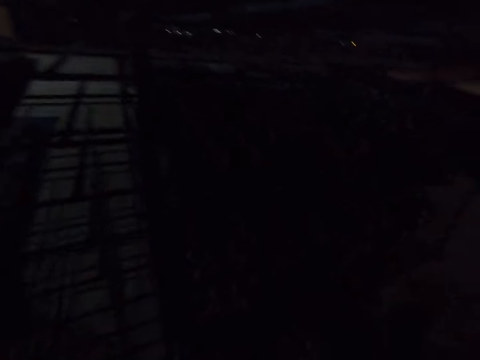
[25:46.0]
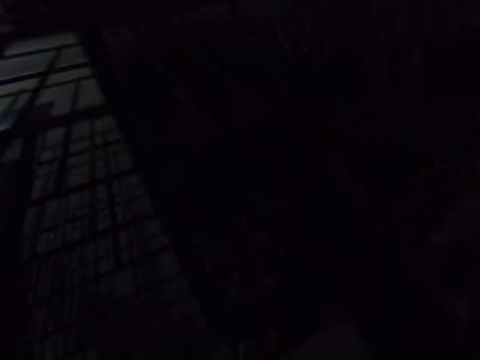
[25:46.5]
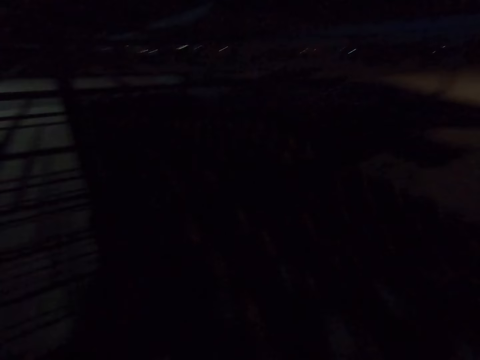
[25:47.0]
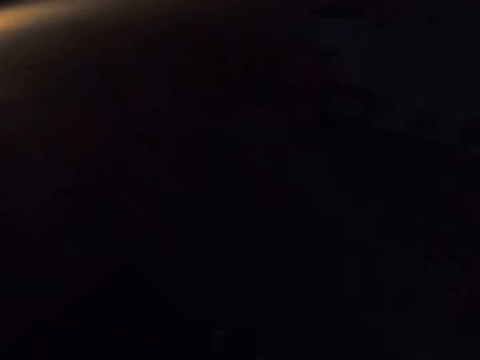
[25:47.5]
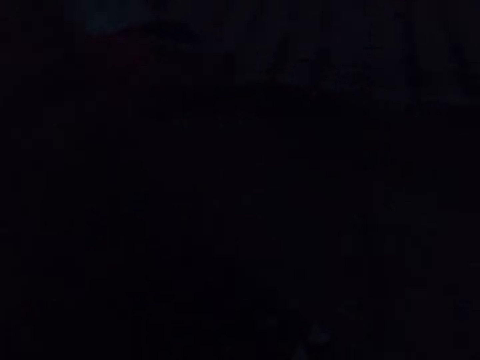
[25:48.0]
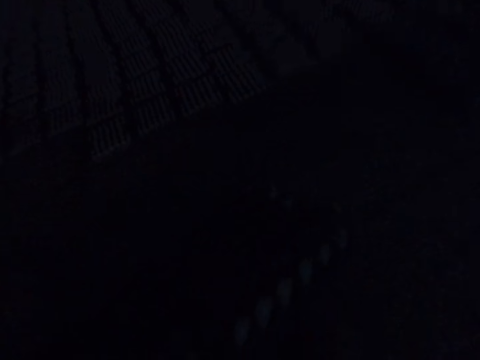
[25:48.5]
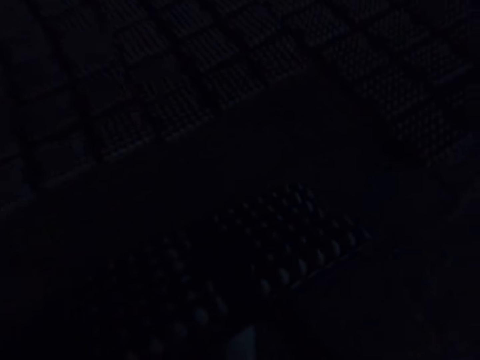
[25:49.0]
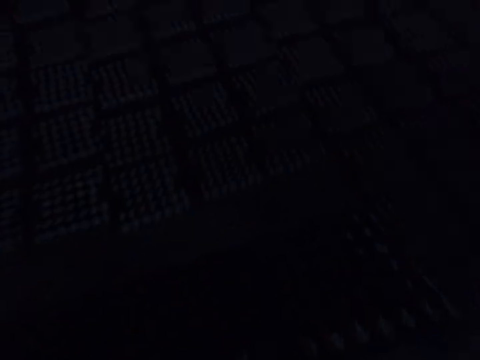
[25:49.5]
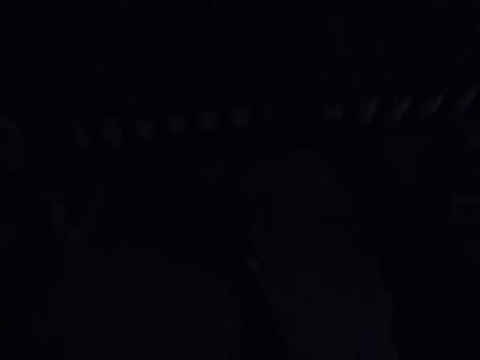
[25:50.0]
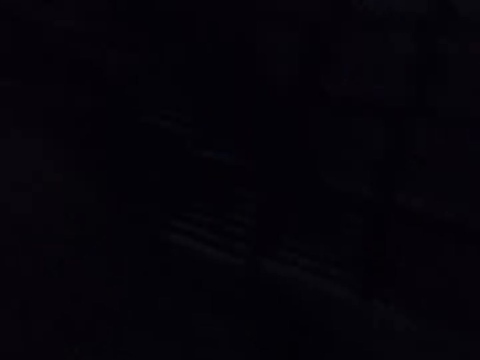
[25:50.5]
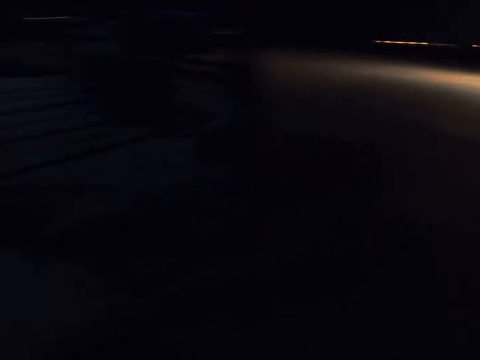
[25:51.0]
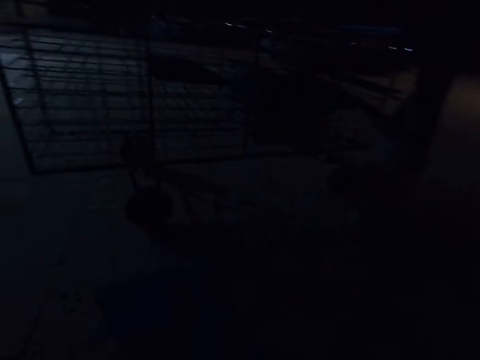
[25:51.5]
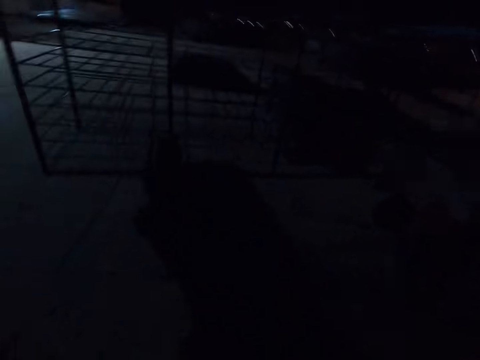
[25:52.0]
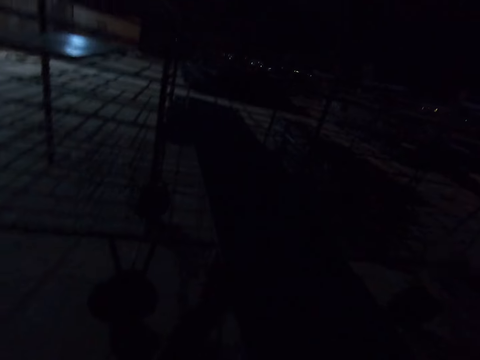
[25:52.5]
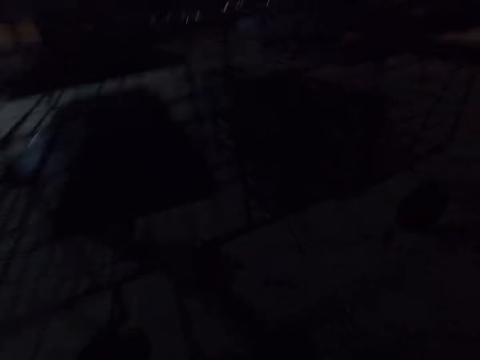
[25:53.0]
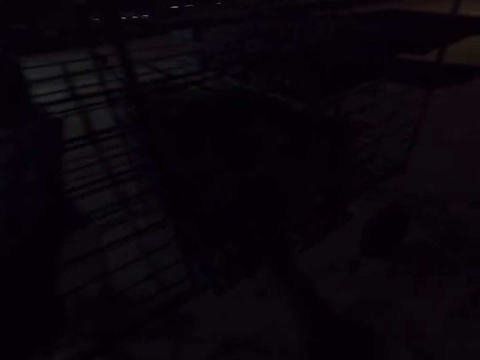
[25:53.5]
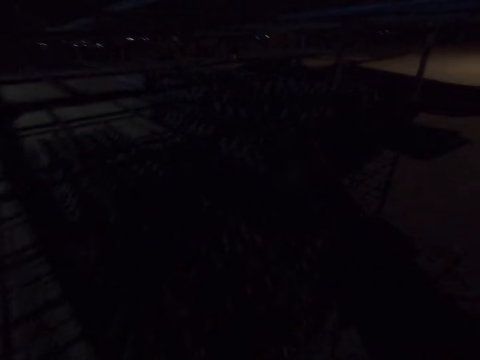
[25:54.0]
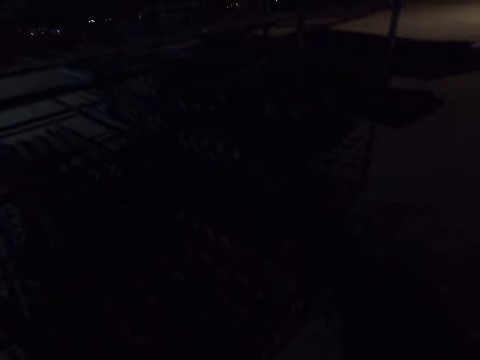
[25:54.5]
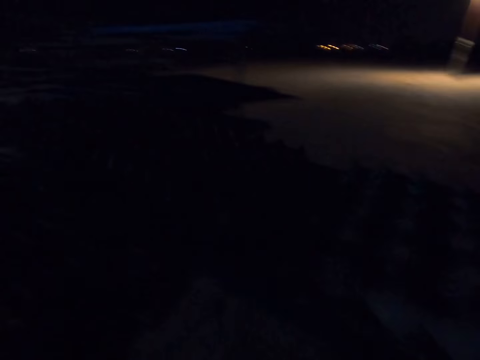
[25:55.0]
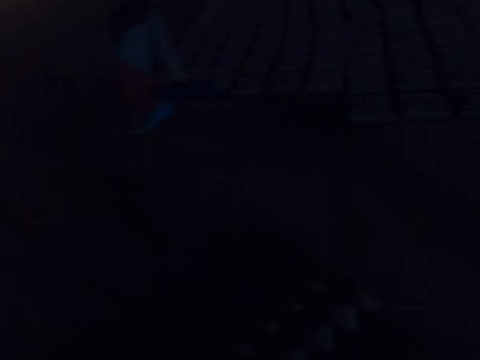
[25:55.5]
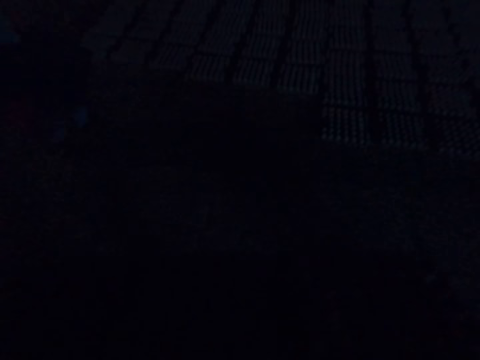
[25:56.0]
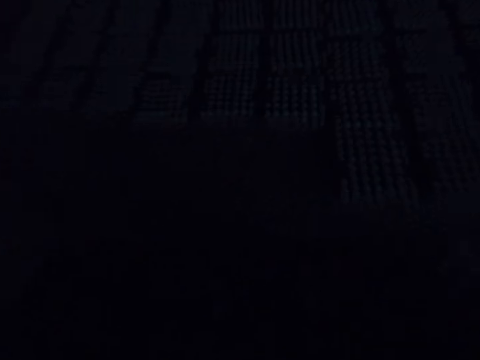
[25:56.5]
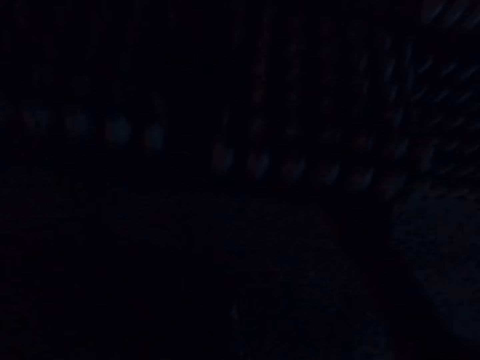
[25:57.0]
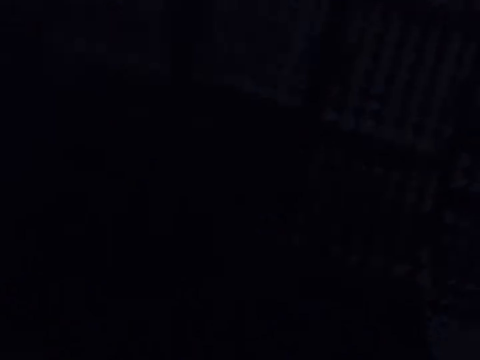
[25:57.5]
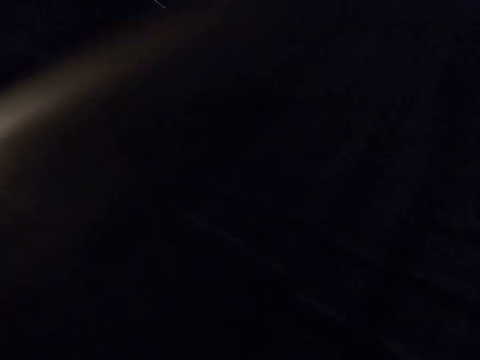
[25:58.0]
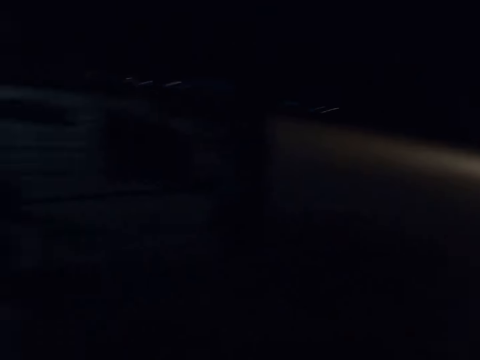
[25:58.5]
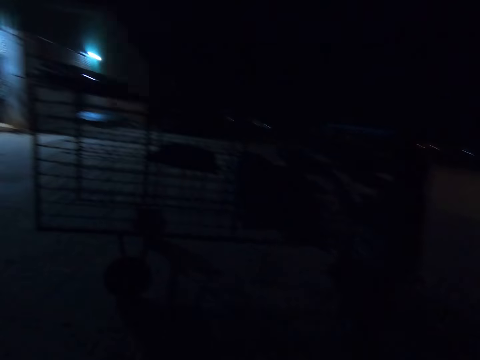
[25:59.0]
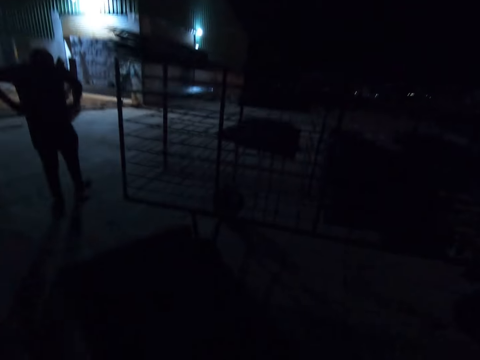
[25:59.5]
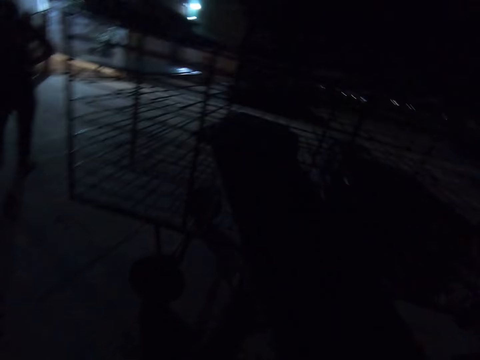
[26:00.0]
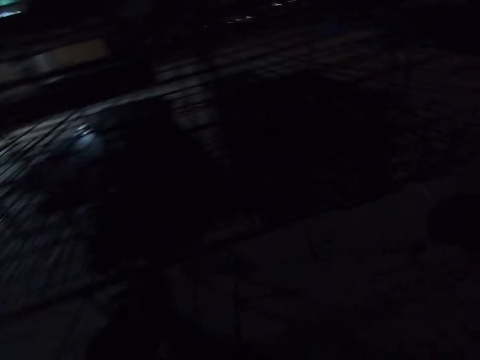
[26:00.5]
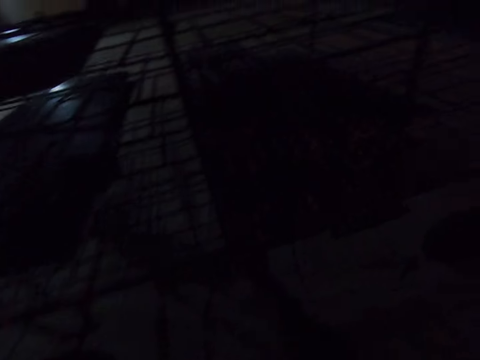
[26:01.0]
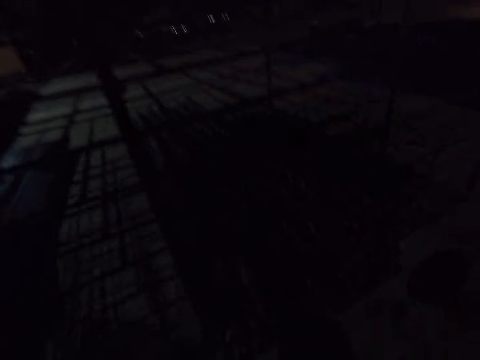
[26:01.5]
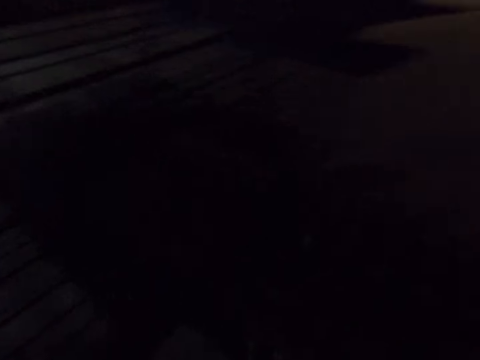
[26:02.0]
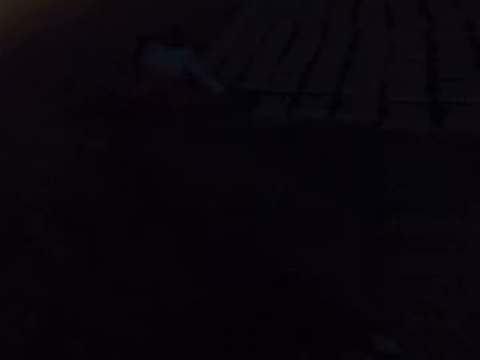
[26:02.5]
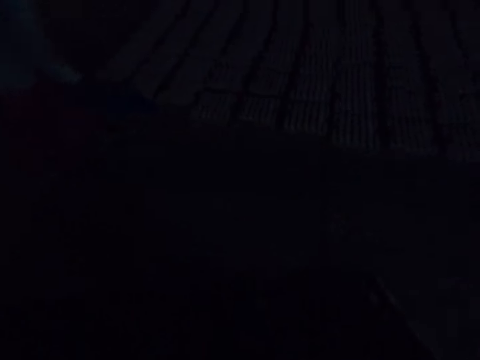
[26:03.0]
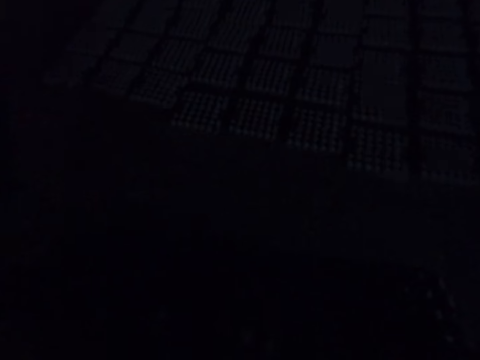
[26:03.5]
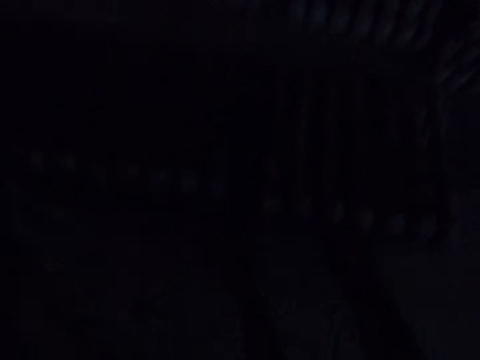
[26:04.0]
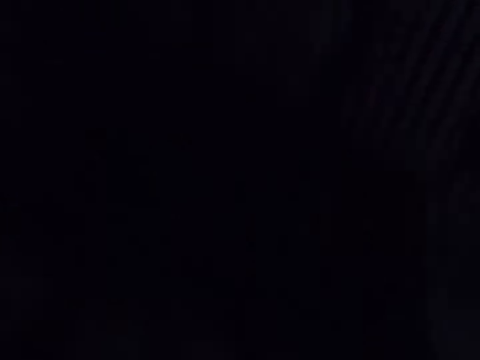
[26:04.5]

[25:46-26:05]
The camera wearer drops a board. They walk around repeatedly. A man walks away. The camera wearer walks around.

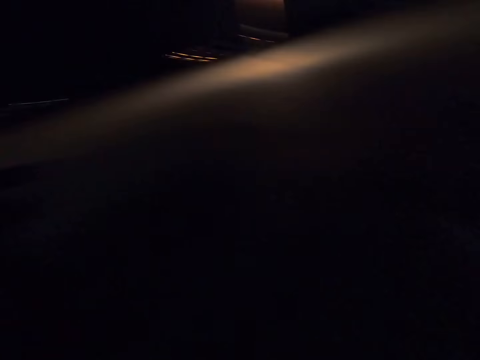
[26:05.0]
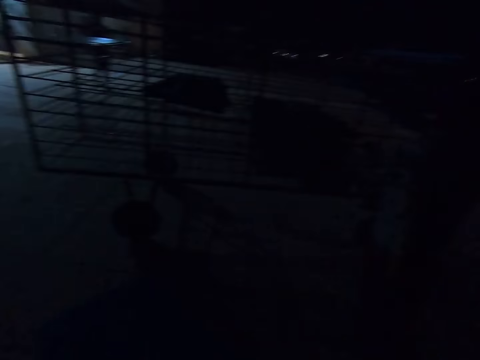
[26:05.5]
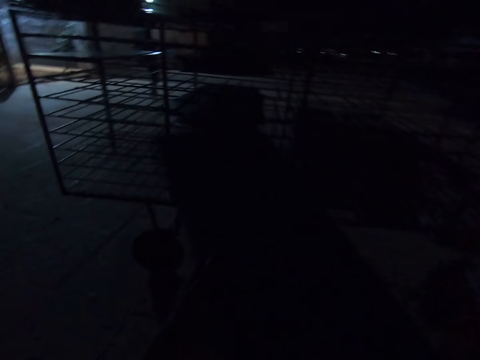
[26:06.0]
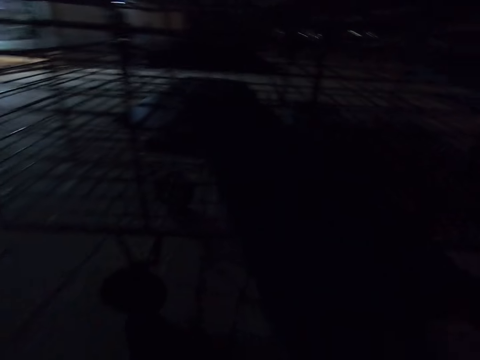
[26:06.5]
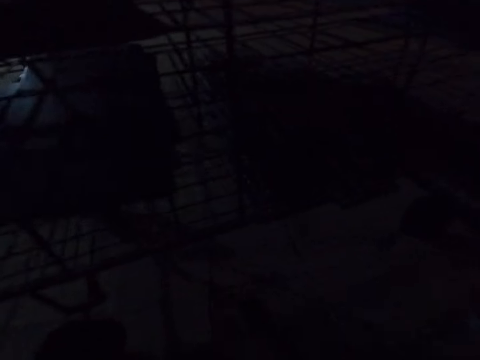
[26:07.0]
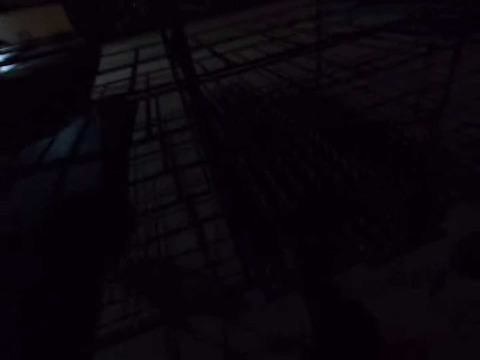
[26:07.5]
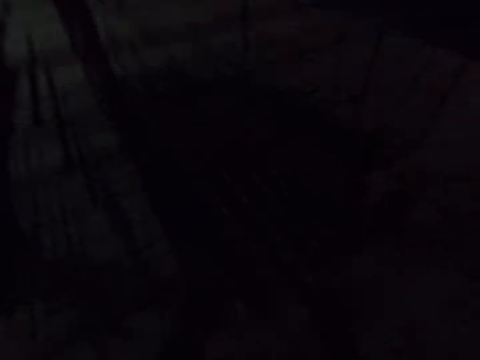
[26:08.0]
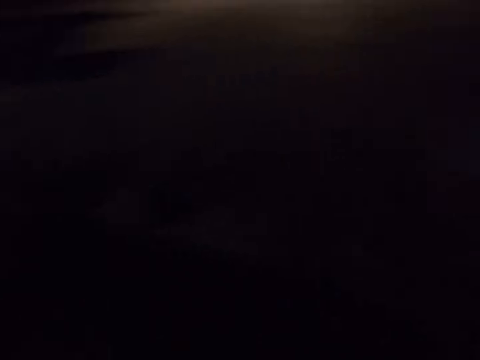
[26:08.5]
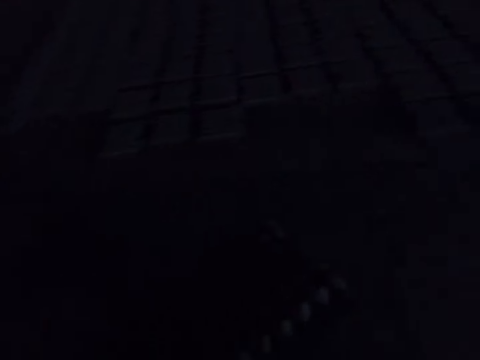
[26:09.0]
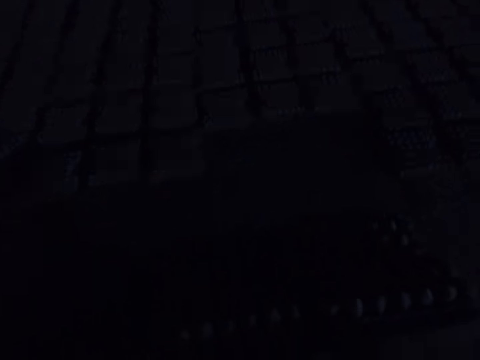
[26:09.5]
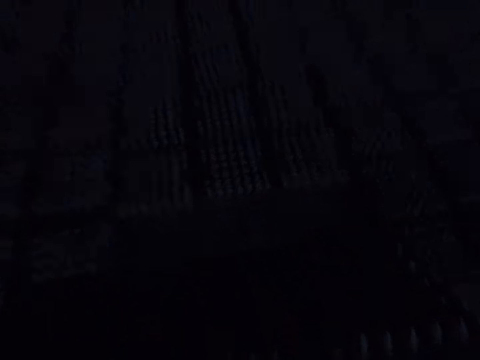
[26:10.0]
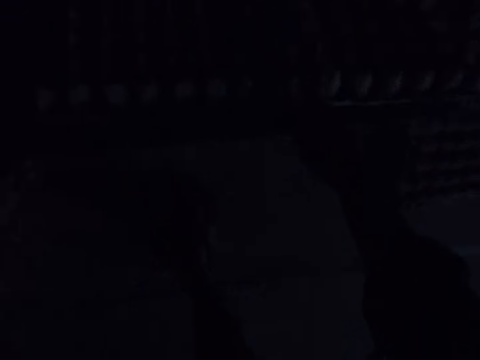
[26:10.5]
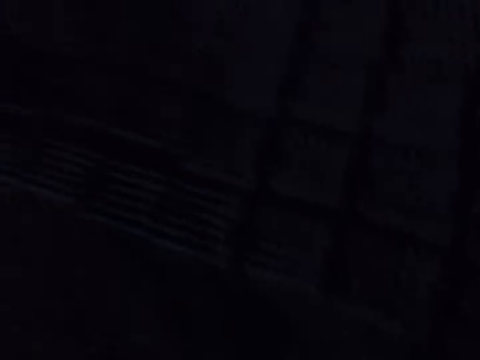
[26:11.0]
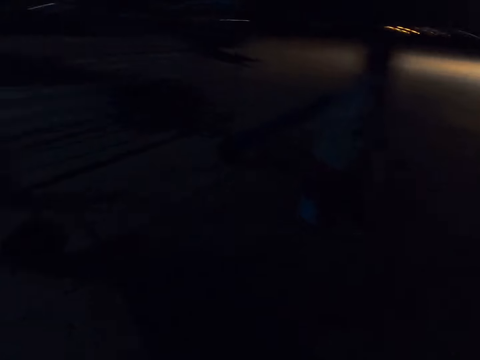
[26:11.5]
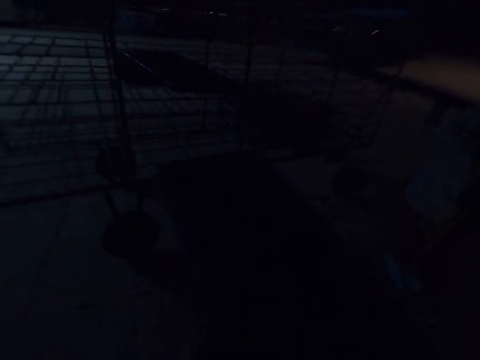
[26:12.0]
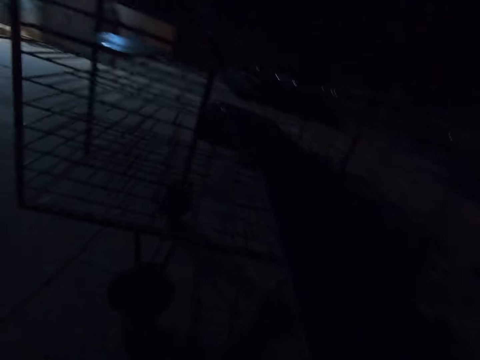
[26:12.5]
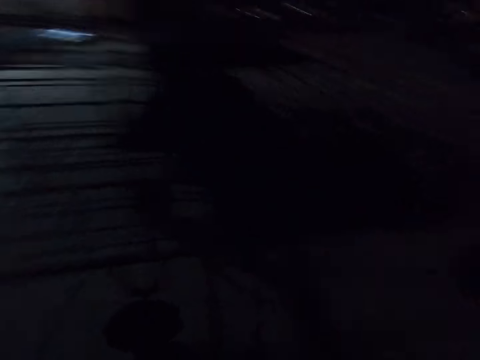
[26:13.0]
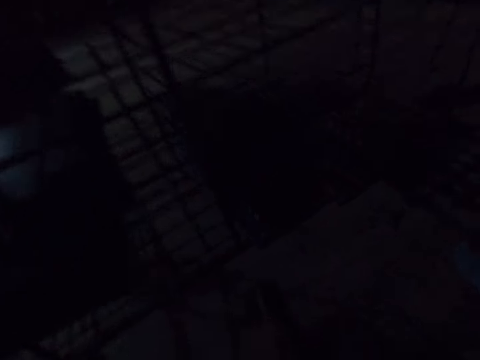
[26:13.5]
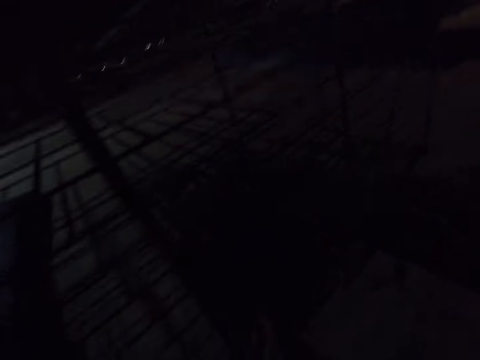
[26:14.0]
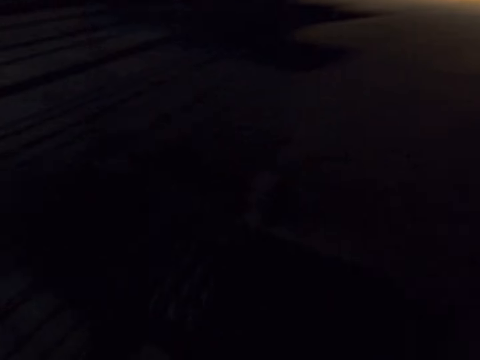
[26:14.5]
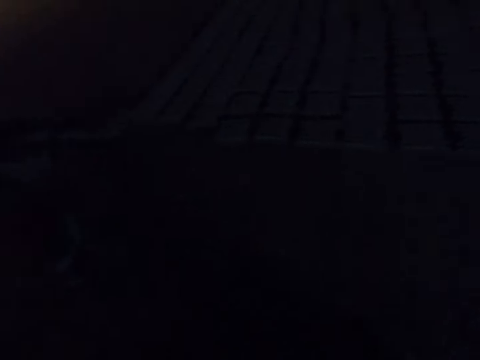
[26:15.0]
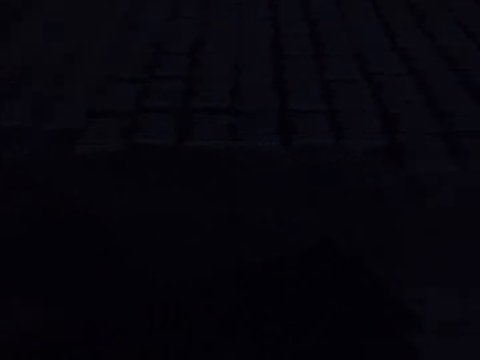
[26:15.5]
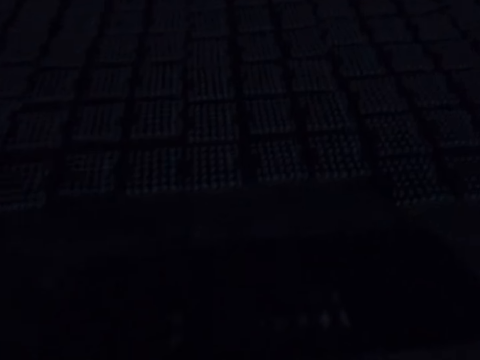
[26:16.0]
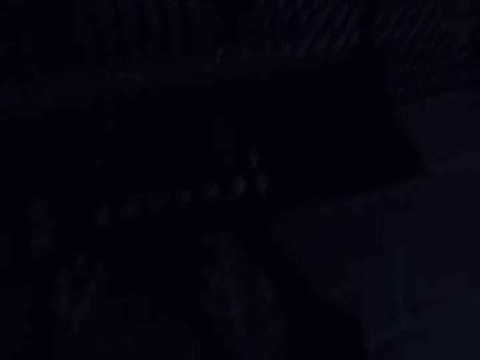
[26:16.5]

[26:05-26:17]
The camera wearer drops a board. They walk around repeatedly.
